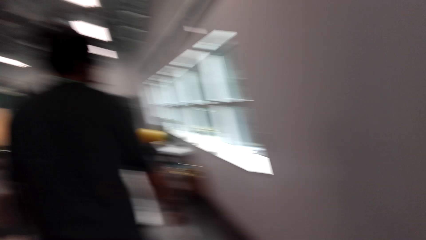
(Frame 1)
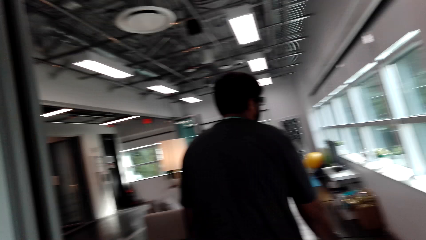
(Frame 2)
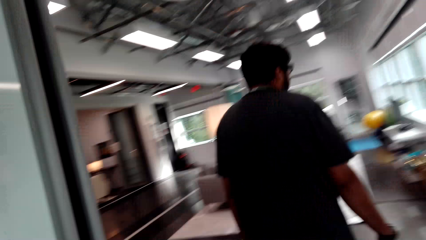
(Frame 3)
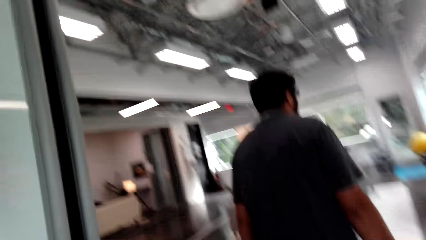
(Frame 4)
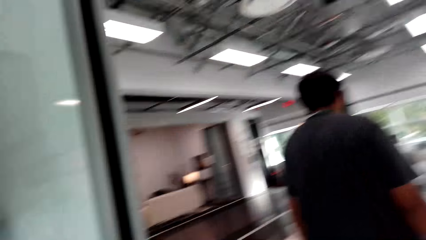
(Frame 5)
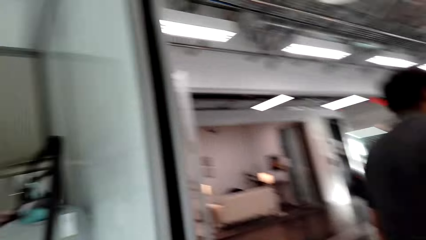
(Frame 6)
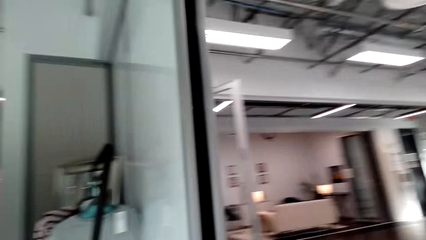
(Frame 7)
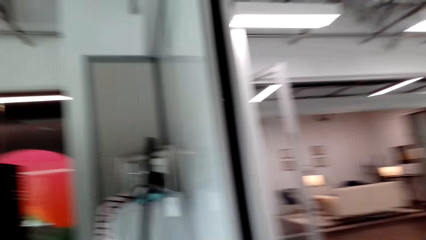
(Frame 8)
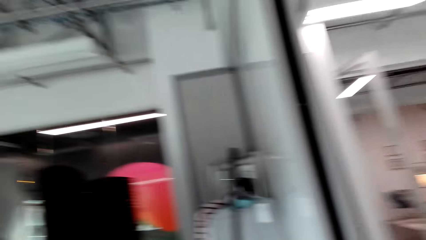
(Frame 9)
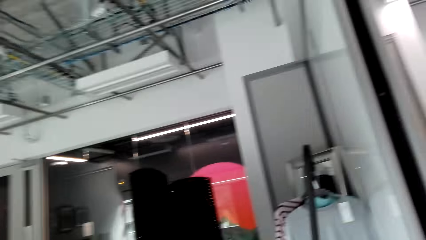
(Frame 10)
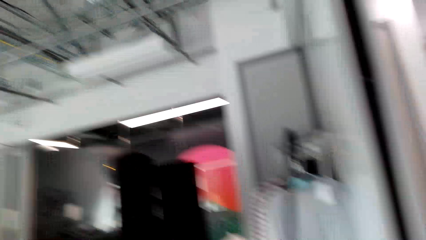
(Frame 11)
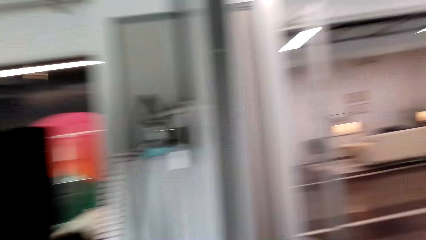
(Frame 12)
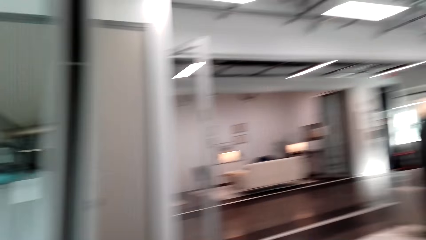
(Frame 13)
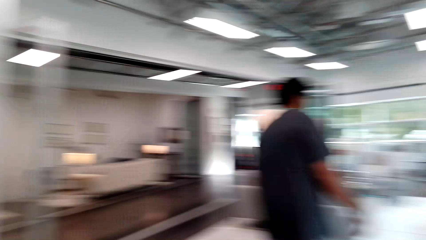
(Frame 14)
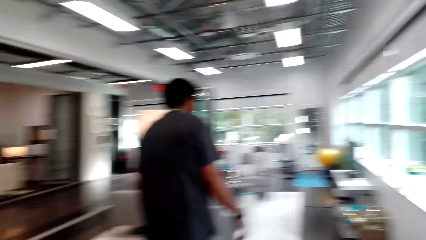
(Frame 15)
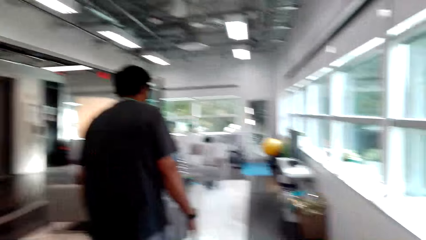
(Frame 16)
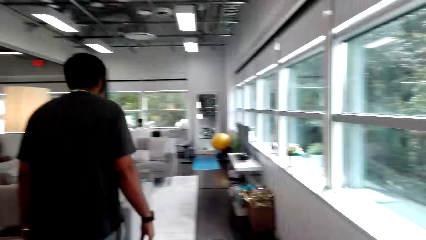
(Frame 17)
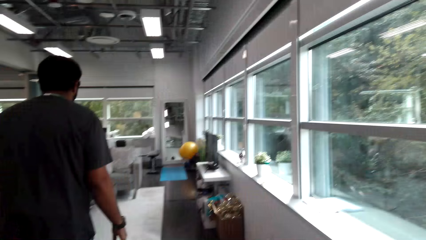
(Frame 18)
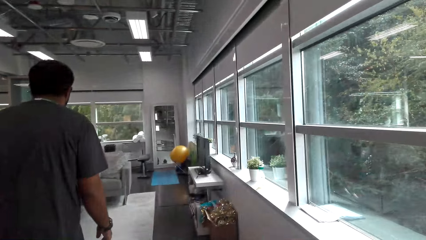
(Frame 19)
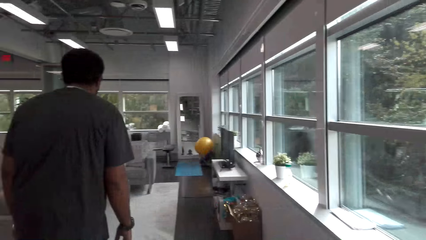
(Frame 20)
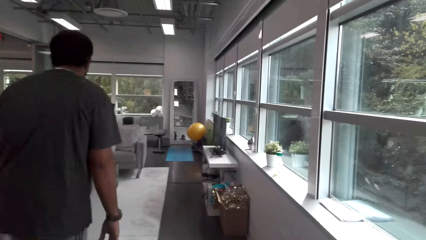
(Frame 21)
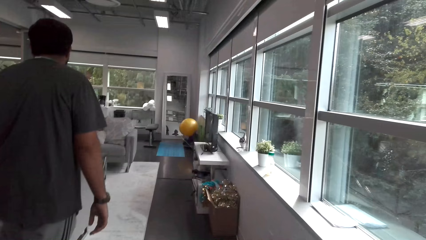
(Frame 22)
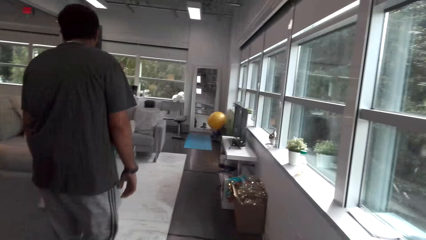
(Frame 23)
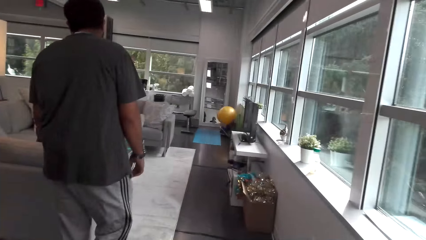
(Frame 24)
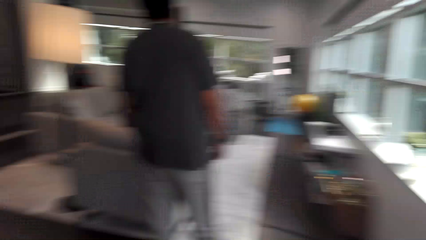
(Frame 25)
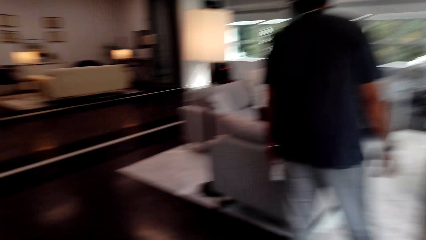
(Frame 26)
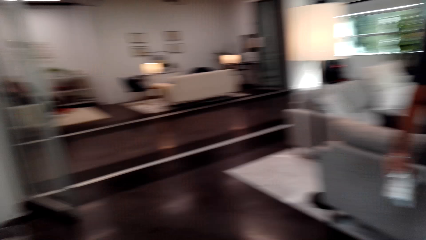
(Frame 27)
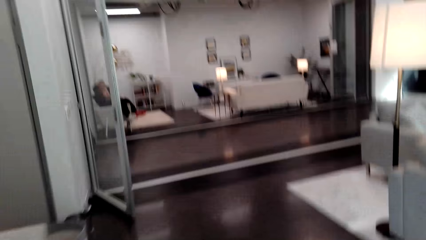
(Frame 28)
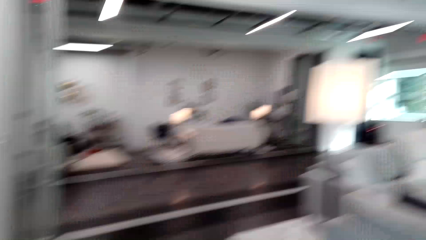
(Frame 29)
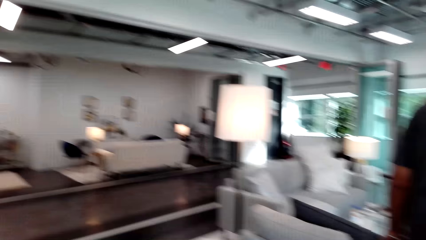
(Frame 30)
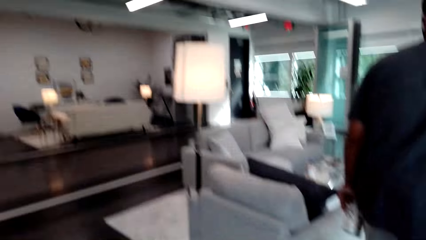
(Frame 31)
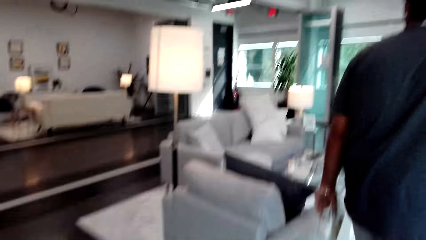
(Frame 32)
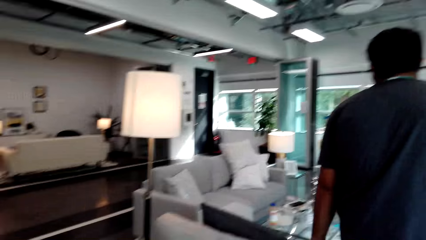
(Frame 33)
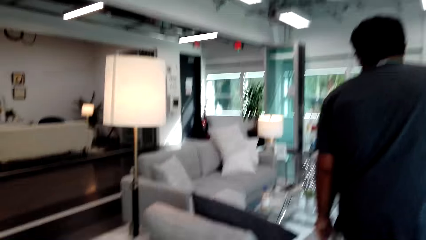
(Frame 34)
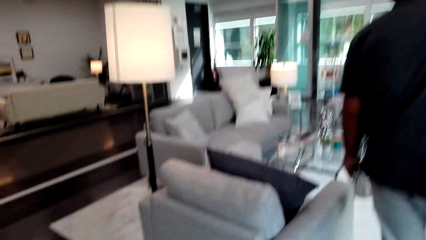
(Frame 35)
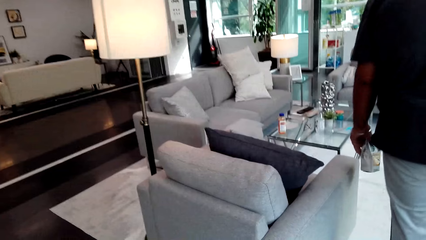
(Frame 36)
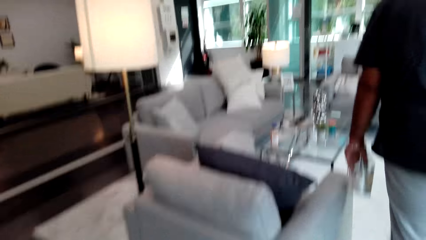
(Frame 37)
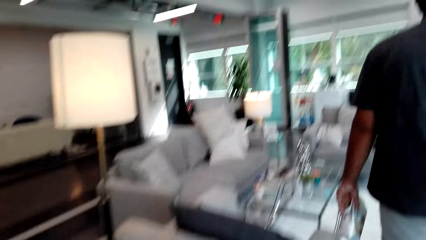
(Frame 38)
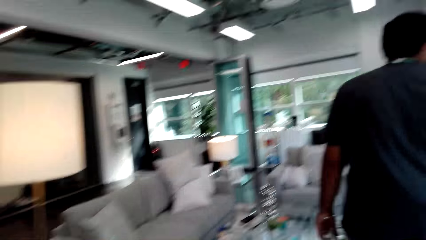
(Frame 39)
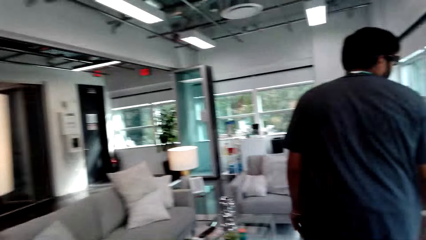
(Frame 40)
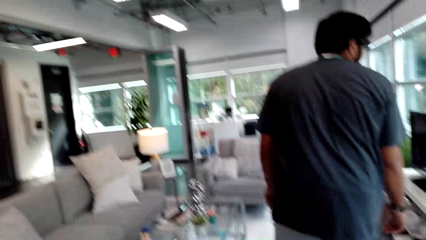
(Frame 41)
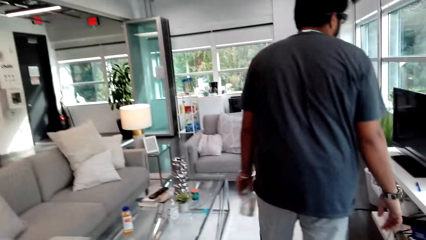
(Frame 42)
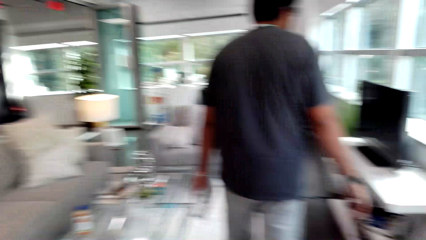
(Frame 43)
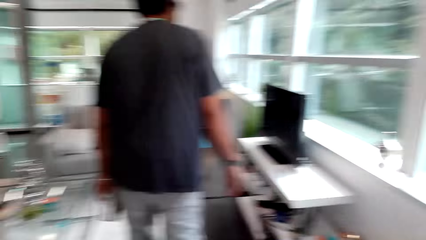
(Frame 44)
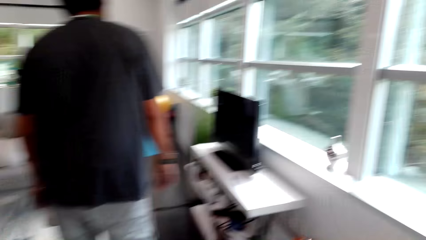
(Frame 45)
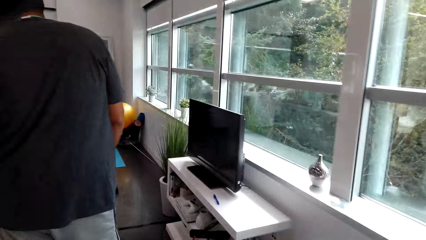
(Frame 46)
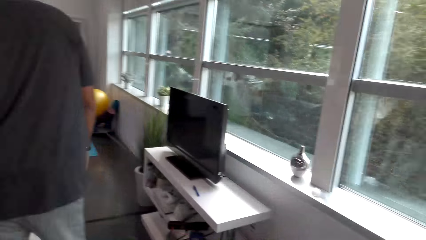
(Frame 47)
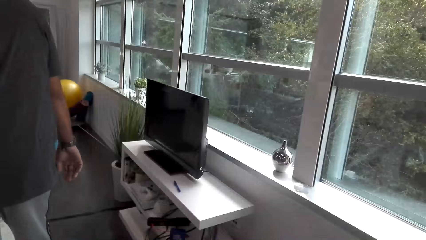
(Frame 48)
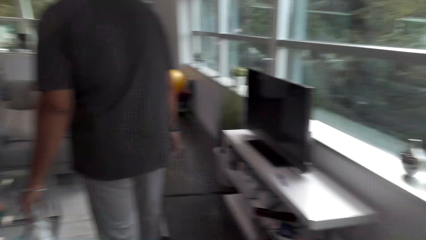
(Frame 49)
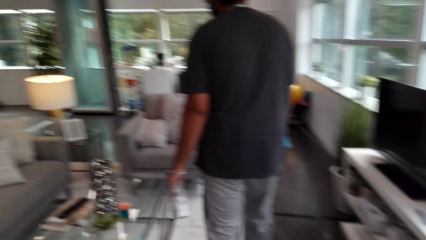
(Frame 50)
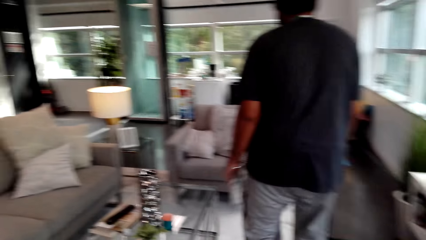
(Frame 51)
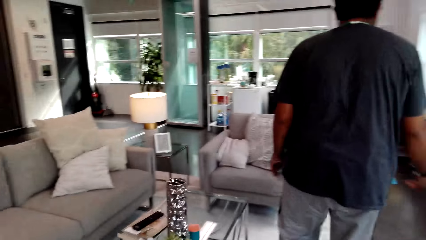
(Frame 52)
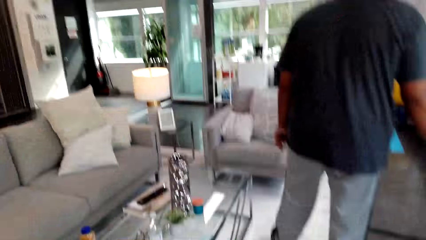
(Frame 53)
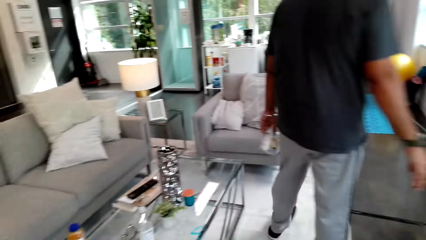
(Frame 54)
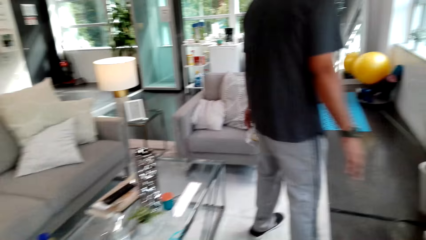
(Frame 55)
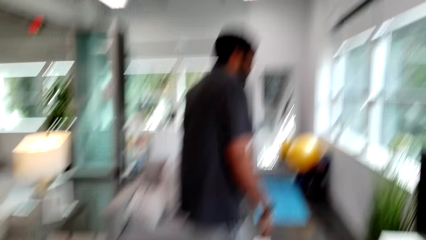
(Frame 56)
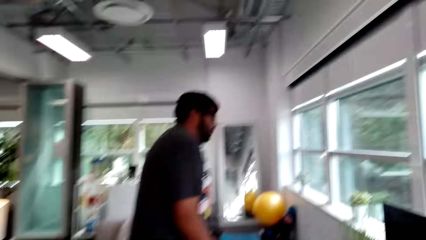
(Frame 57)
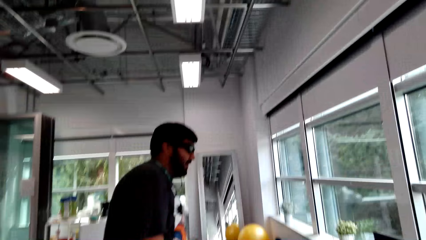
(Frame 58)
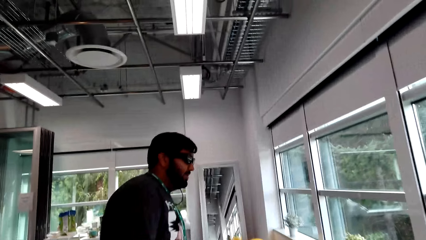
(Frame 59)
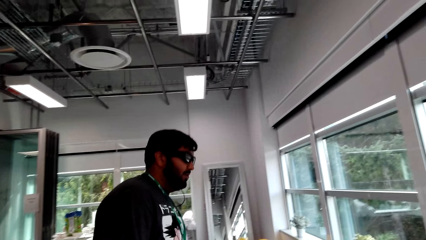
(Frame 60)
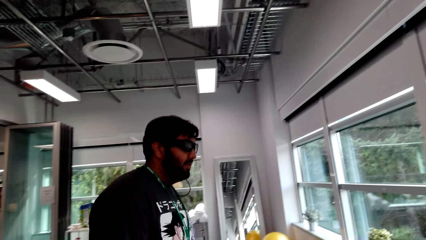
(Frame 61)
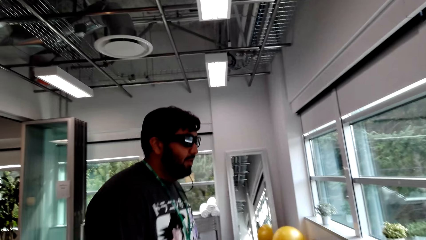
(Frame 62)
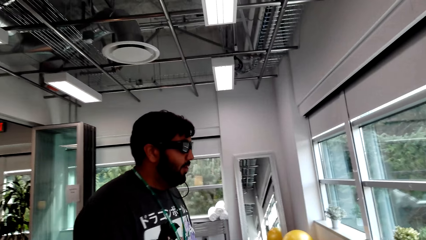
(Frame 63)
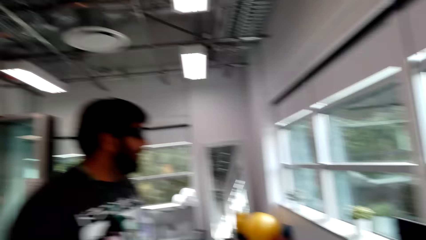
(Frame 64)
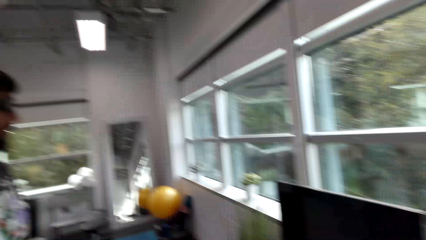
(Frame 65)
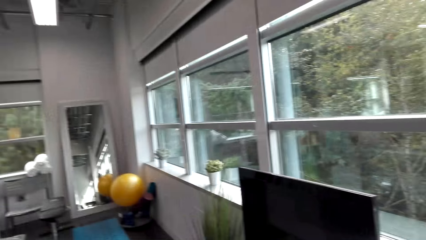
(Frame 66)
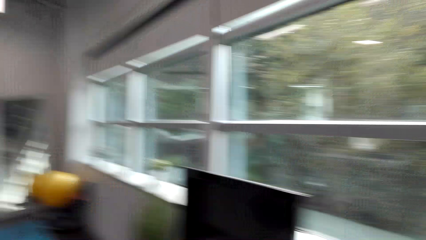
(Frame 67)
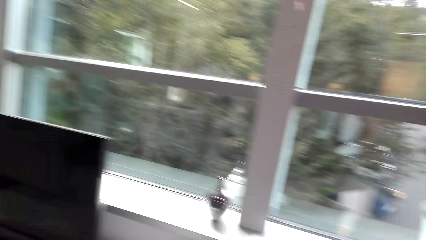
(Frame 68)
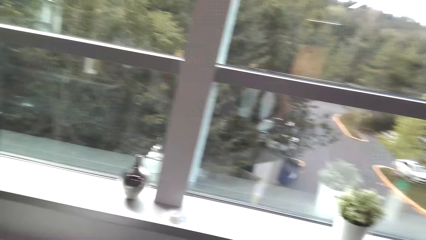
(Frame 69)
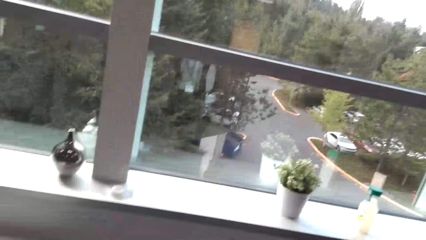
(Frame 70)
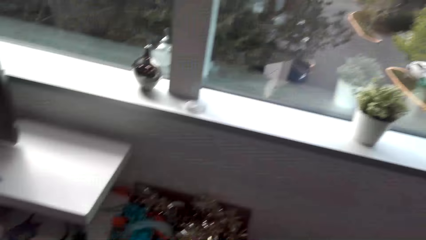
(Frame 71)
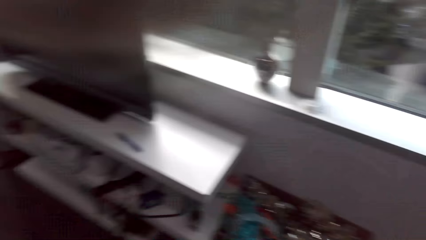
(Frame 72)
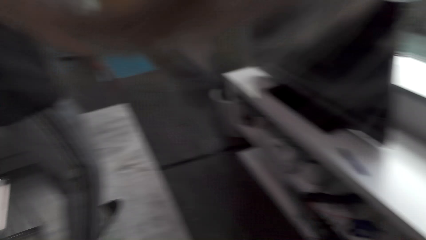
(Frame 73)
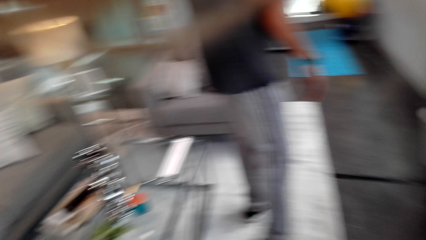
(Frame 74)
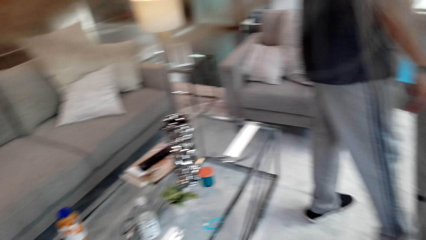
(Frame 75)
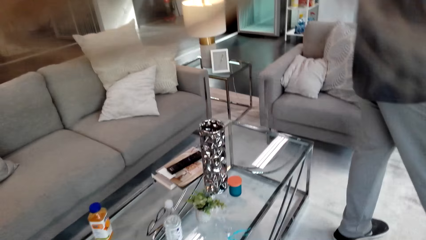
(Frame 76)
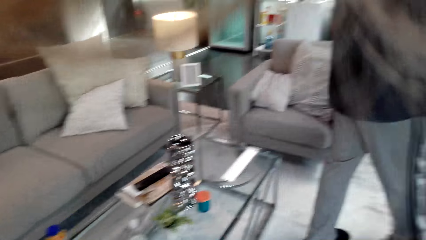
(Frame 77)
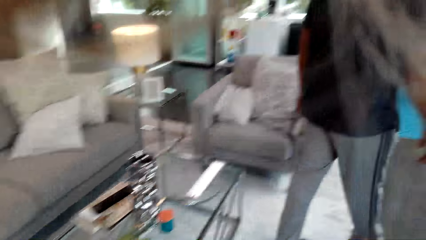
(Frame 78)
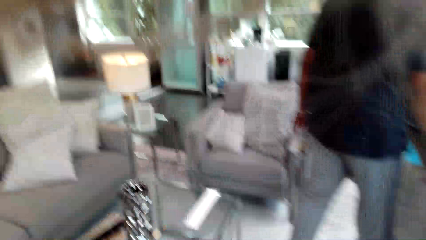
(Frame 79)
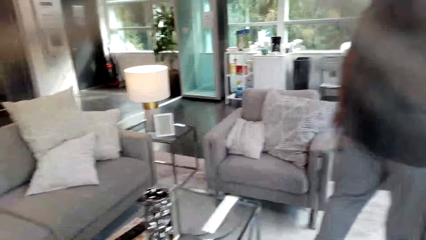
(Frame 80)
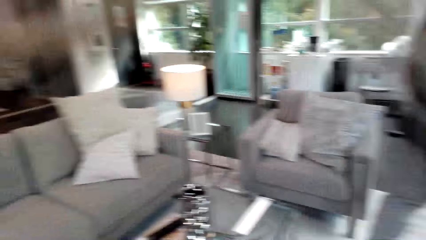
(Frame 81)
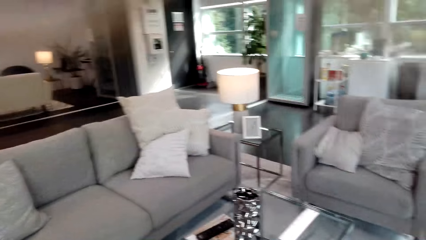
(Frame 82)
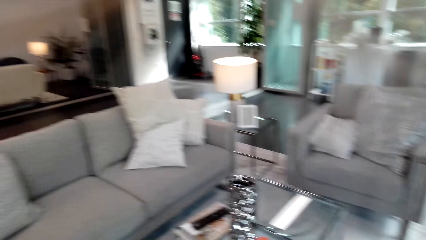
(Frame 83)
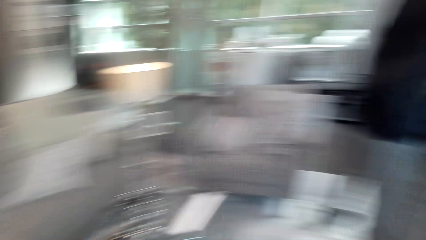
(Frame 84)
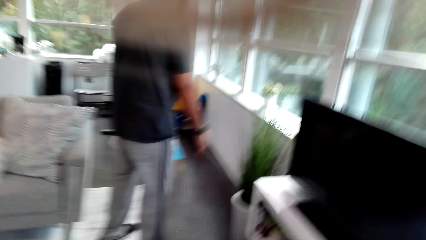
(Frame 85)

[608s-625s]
The camera wearer looks around. The man talks to the camera wearer. The camera wearer walks. The man walks. The camera wearer looks around. The man holds a coffee bag with his left hand. The man talks to the camera wearer. The man interacts with the camera wearer. The camera wearer talks to the man. They talk to the man again. They look around.
